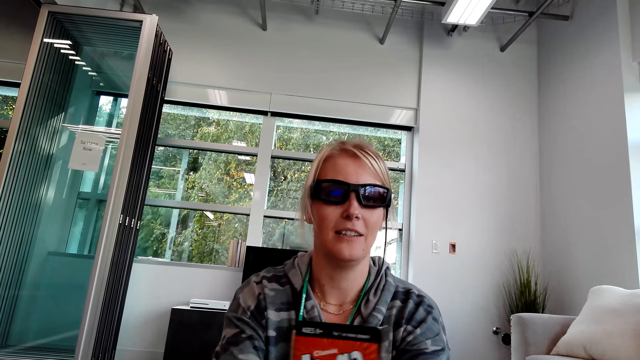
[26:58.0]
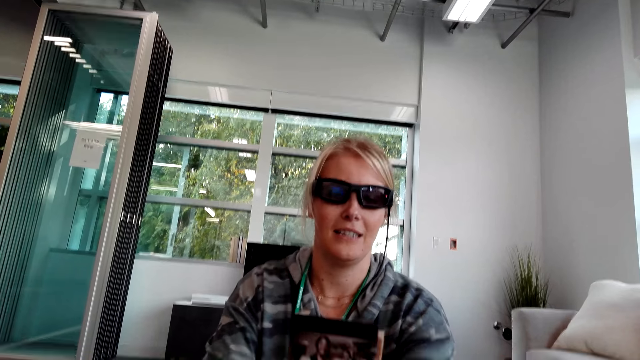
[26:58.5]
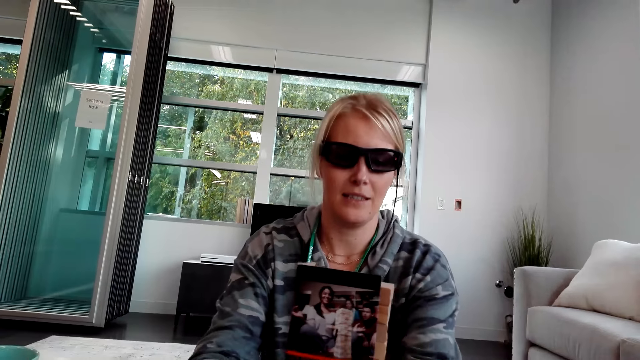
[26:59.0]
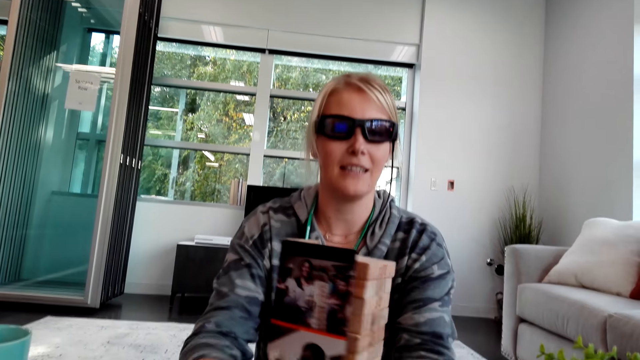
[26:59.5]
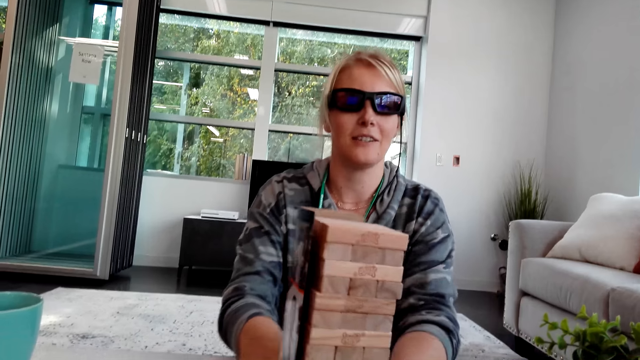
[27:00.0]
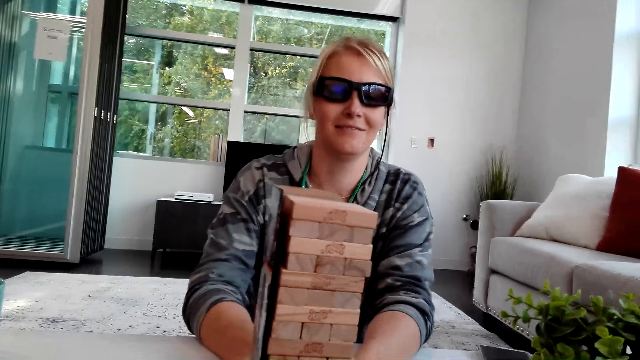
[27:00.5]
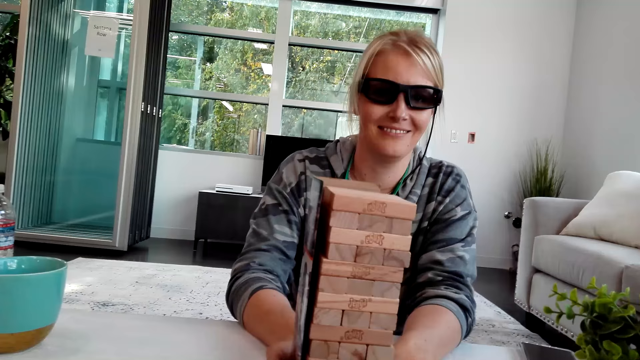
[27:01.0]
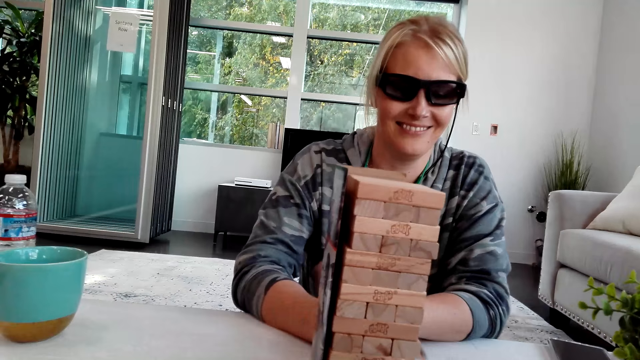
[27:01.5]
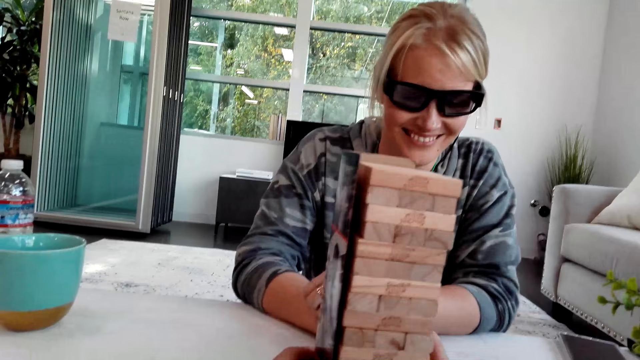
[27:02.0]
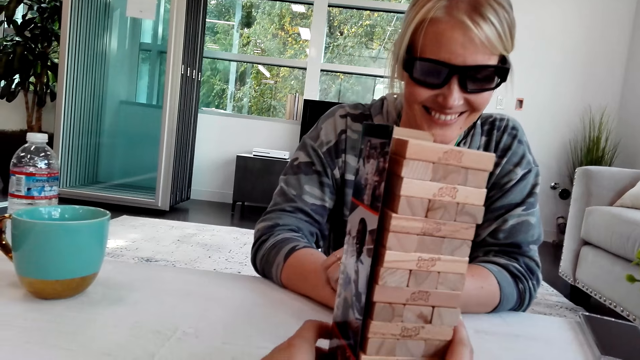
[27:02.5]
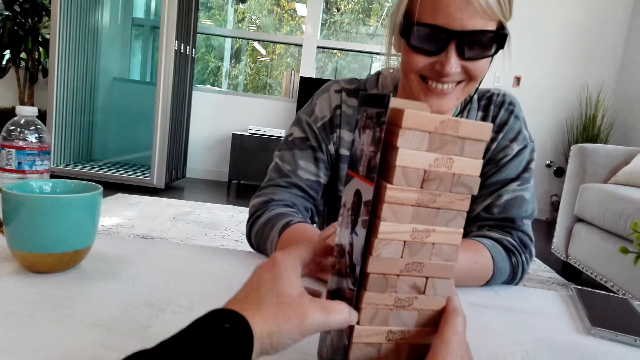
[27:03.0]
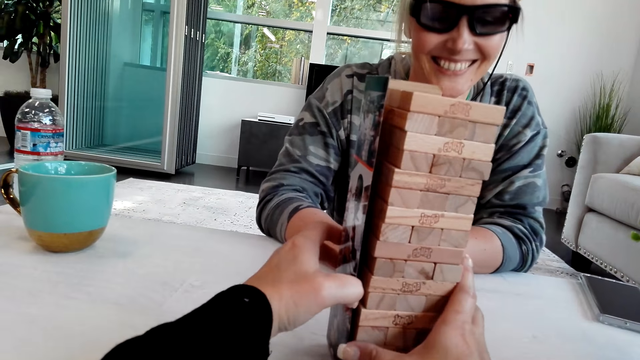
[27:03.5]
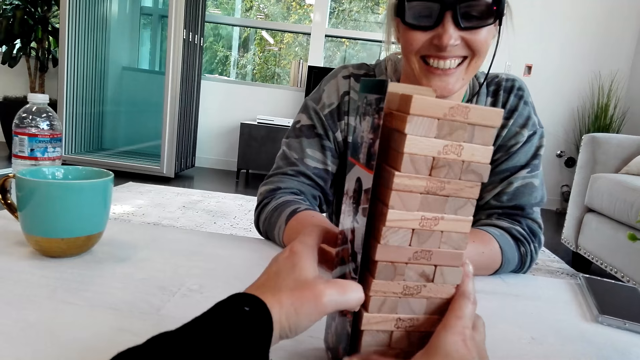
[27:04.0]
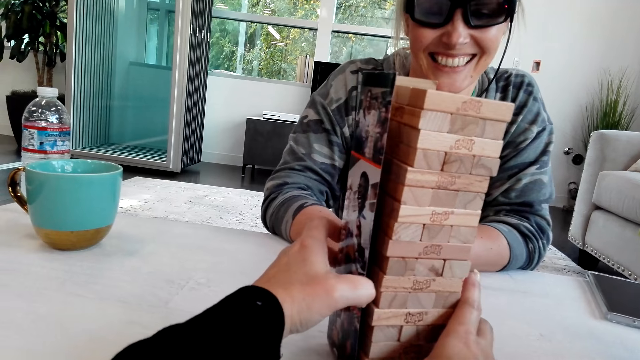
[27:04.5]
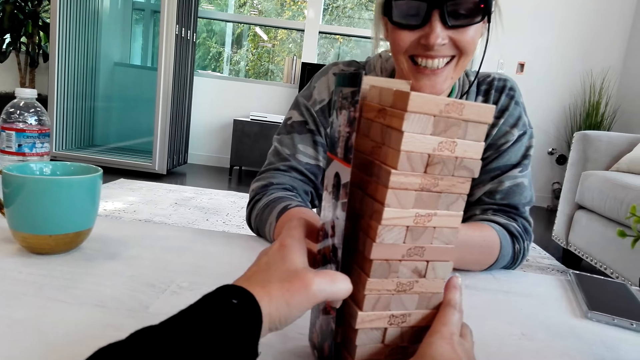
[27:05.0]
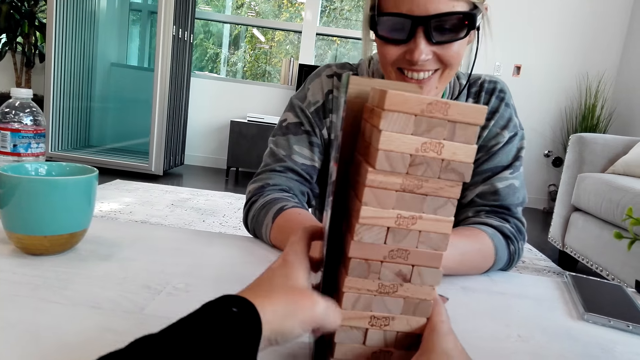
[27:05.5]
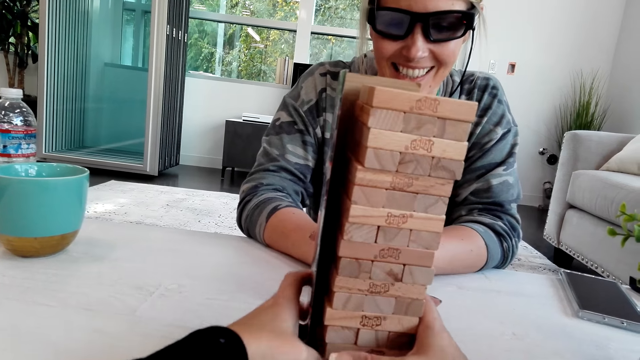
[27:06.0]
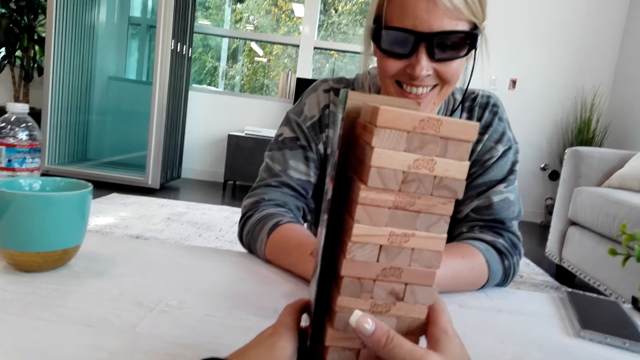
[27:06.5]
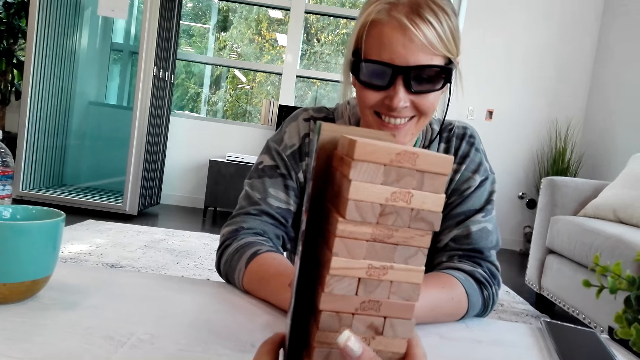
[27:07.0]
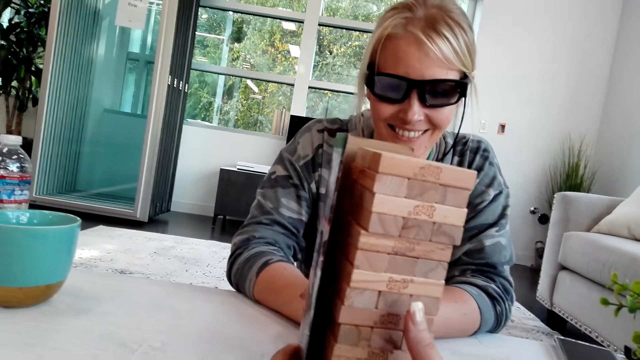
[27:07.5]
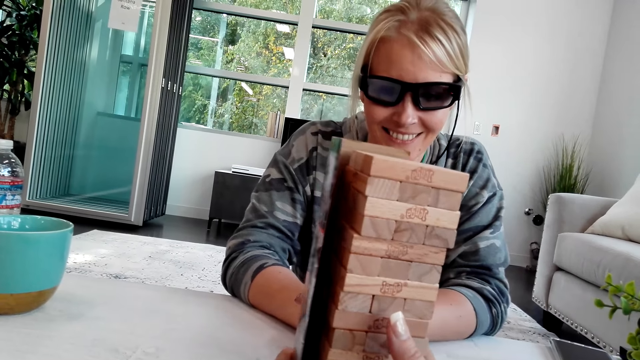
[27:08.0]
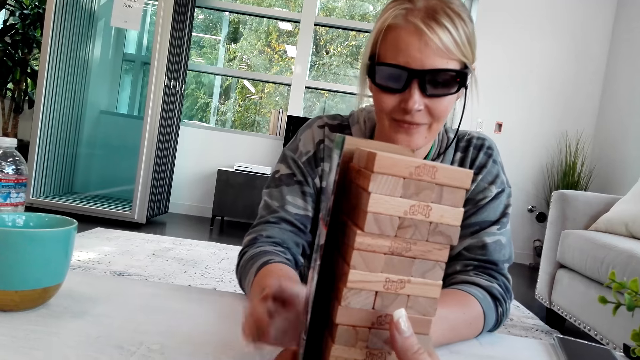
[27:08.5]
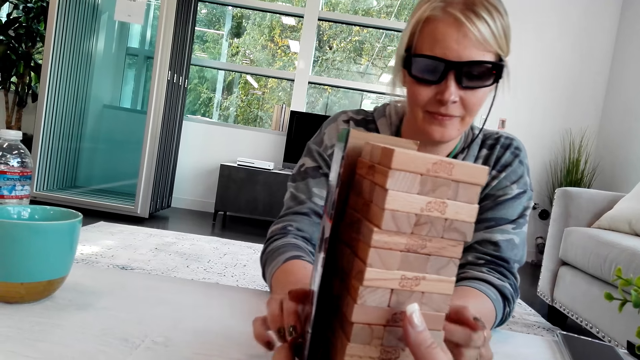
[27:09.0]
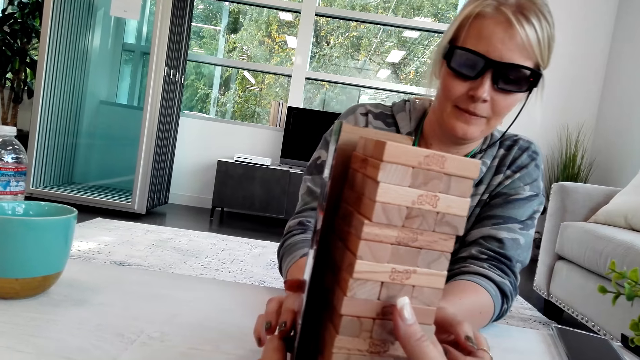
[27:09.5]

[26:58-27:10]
A person interacts with the camera wearer. The person turns the wood or magazine. The camera wearer moves the wood, pulls the paper and holds the wood.

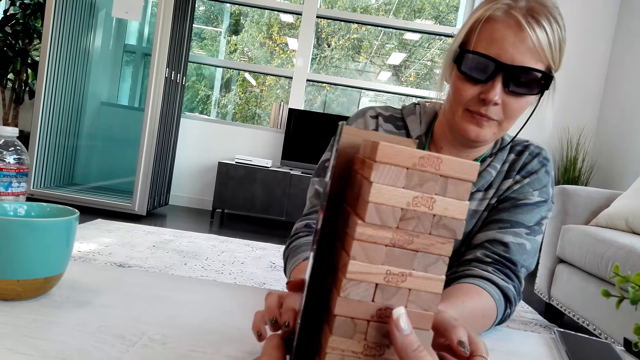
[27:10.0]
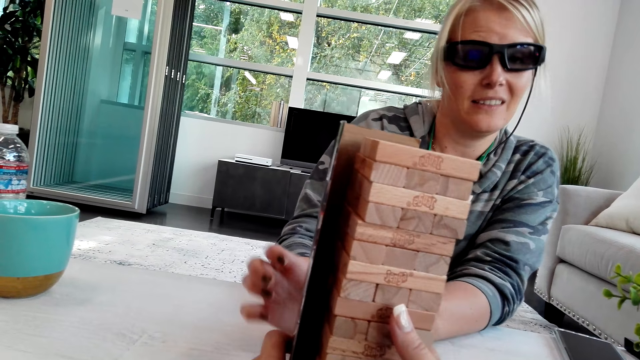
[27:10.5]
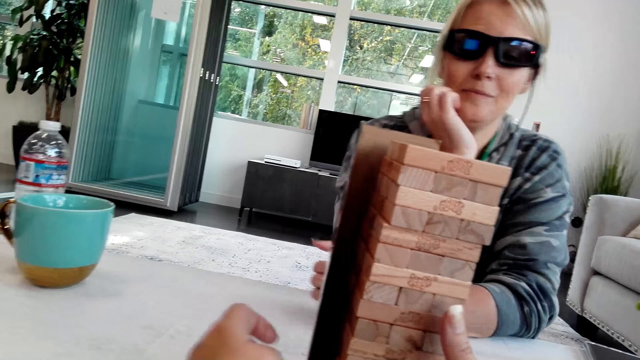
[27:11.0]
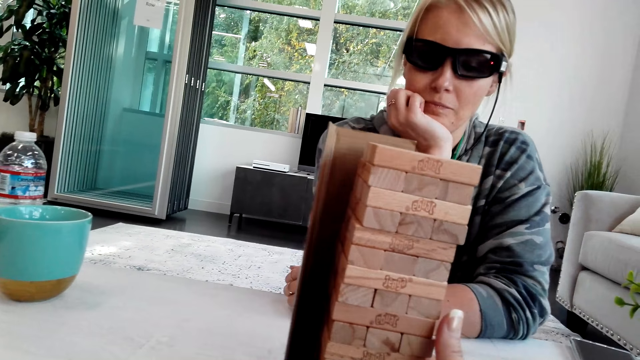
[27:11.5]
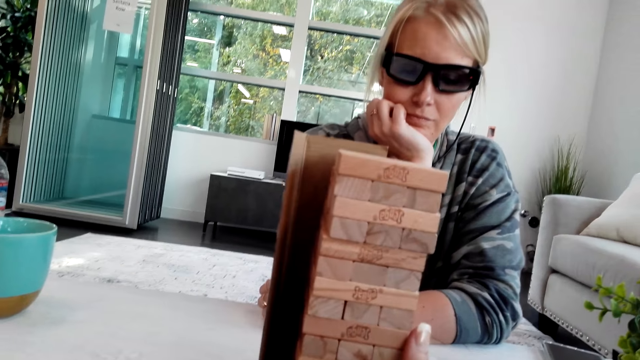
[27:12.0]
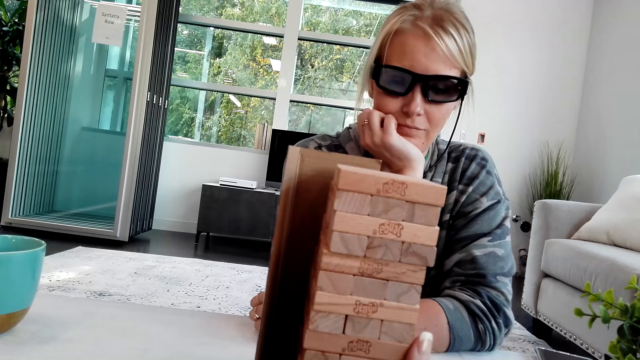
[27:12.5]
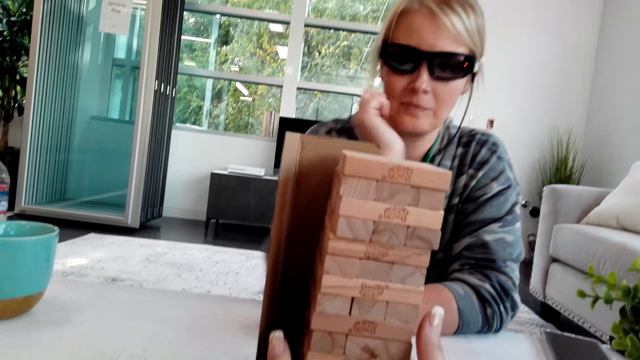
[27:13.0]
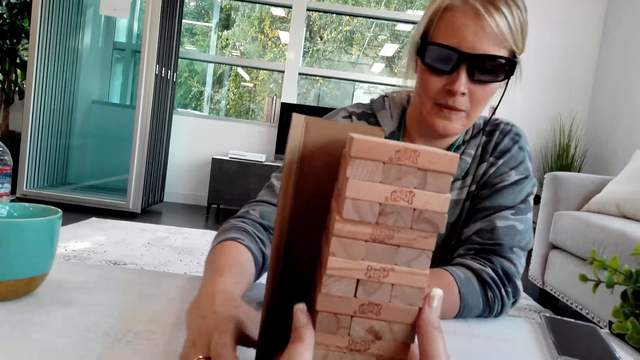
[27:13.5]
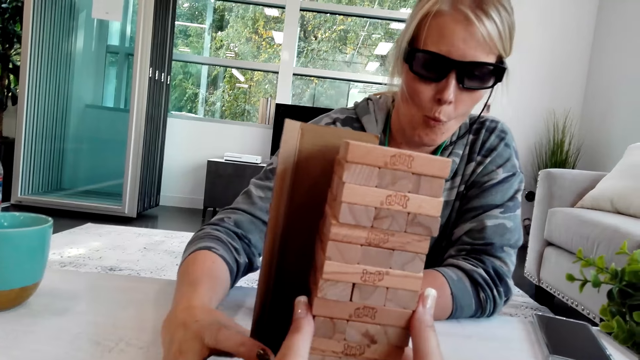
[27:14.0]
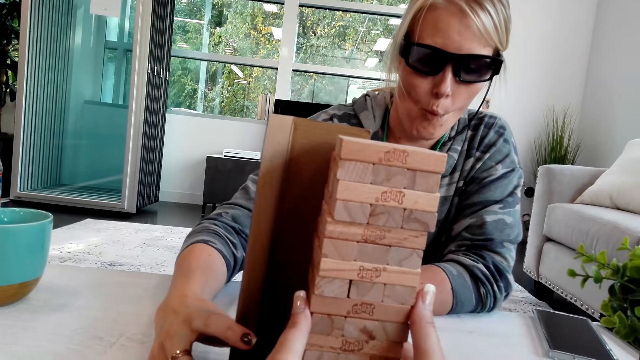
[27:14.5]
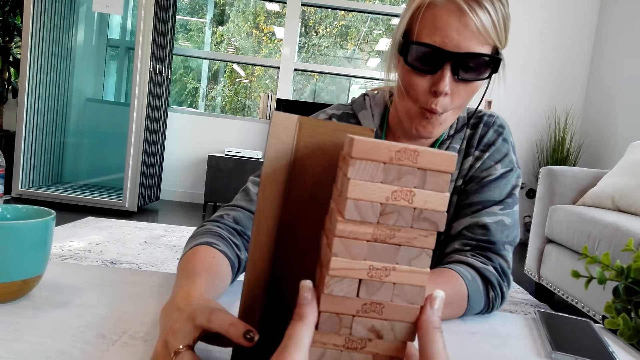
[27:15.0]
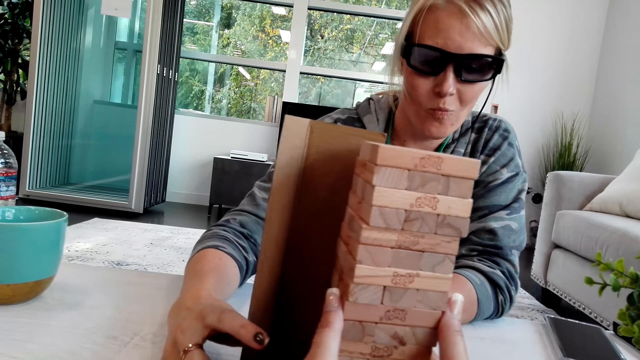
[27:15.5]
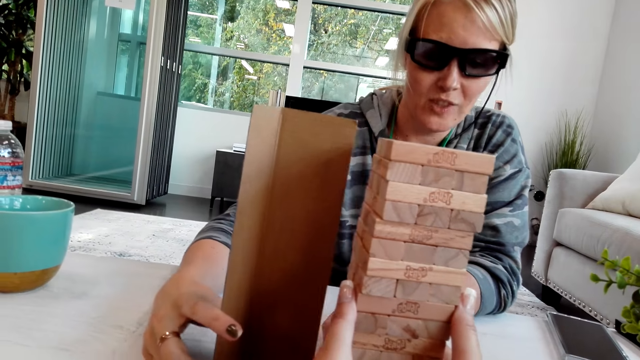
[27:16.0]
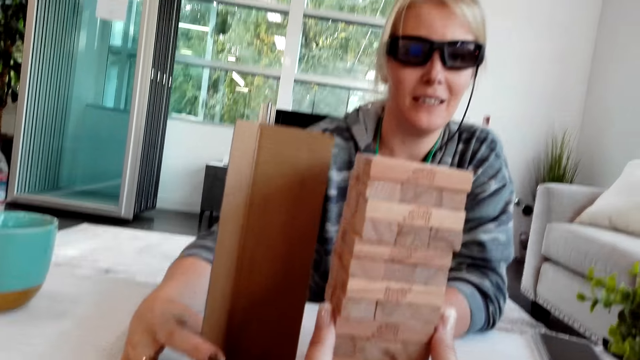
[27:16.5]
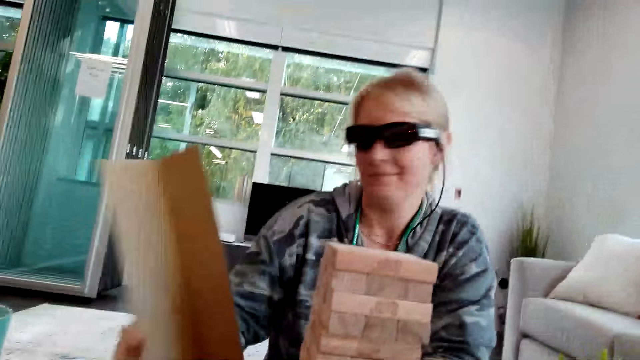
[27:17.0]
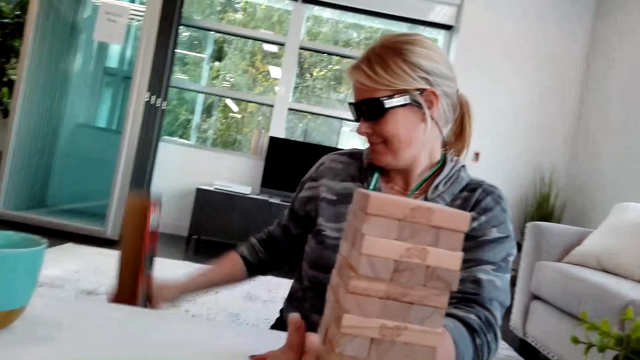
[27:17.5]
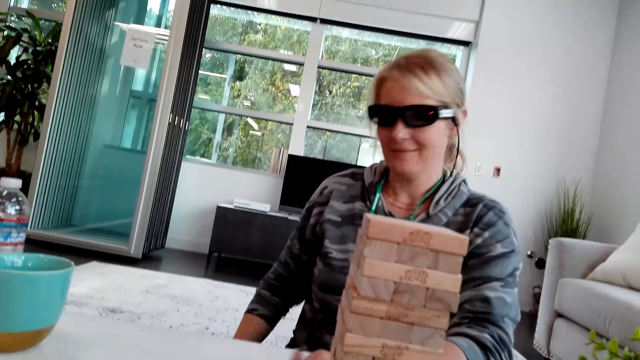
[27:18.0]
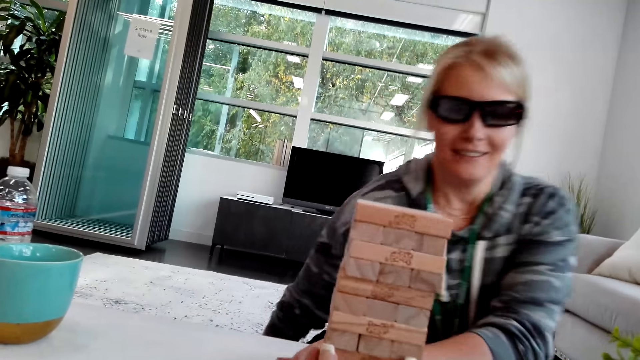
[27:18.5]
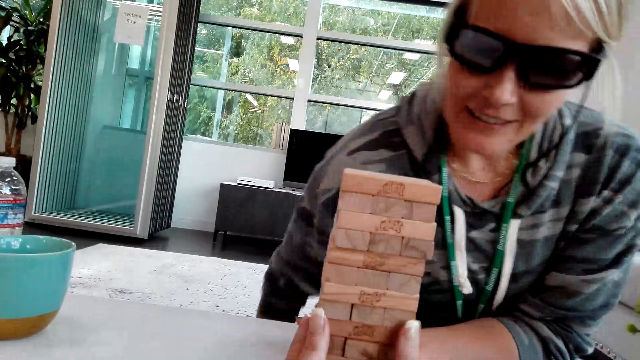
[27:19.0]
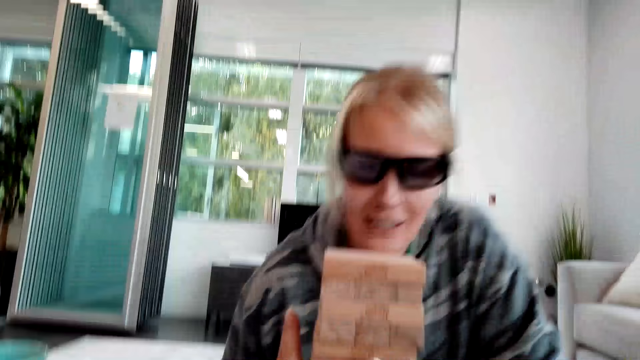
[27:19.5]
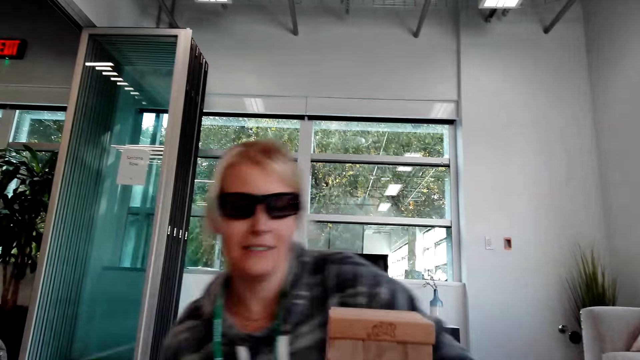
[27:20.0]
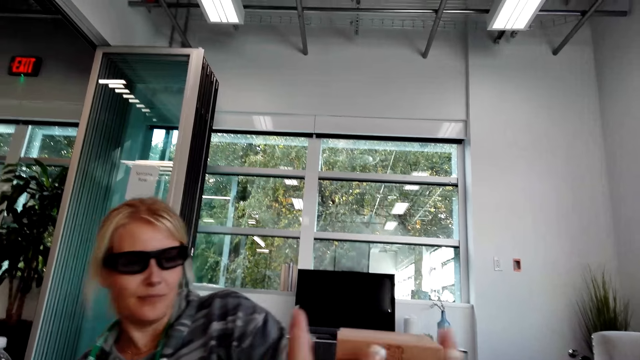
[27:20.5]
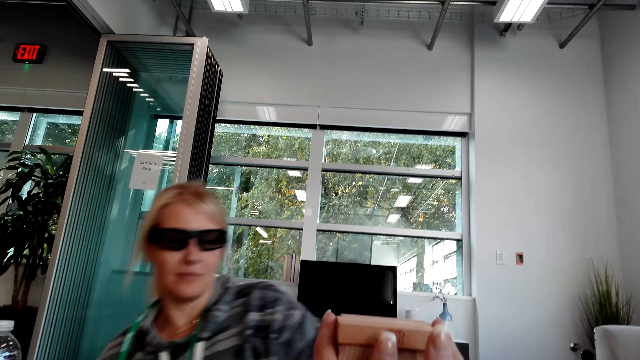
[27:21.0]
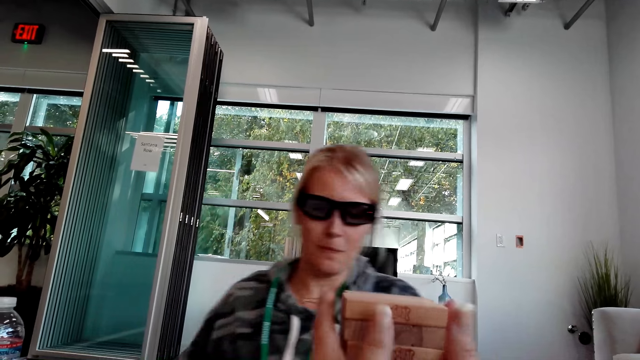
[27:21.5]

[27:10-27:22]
A person stares around. The person pulls the paper. The camera wearer holds the wood. The person puts the booklet aside and stands up.
